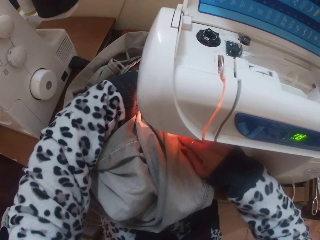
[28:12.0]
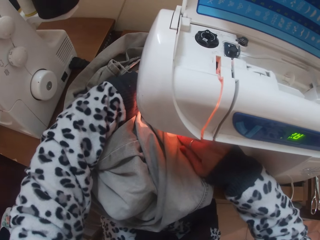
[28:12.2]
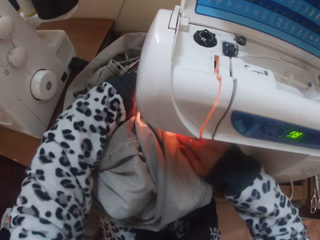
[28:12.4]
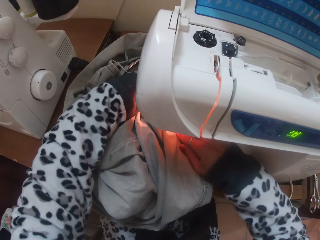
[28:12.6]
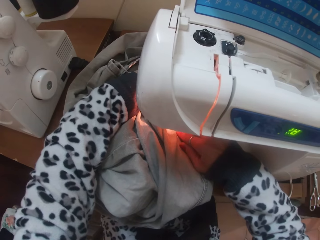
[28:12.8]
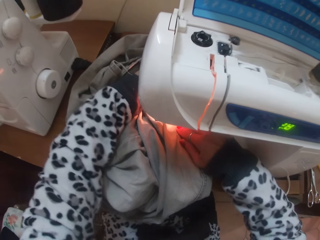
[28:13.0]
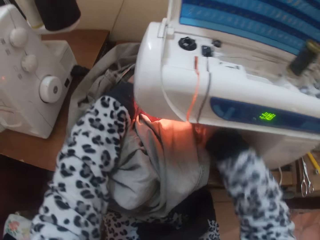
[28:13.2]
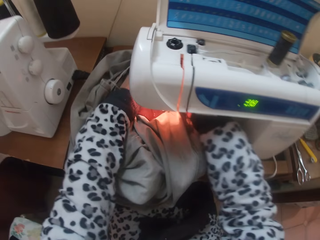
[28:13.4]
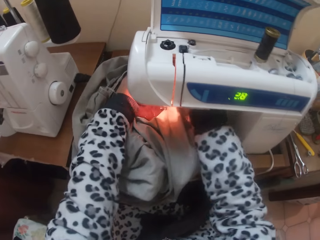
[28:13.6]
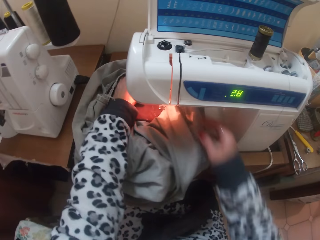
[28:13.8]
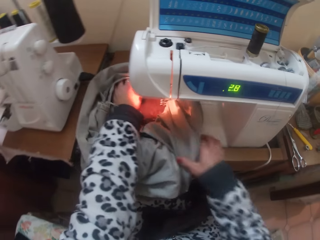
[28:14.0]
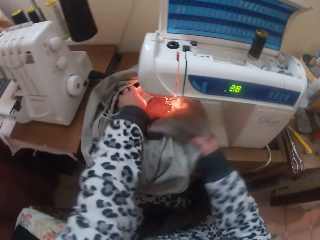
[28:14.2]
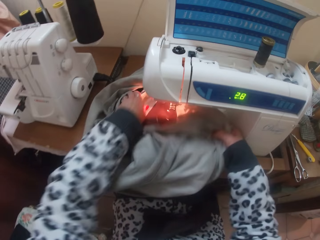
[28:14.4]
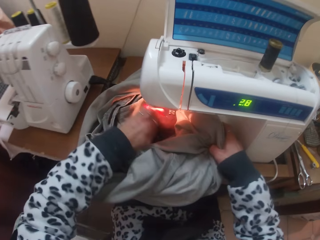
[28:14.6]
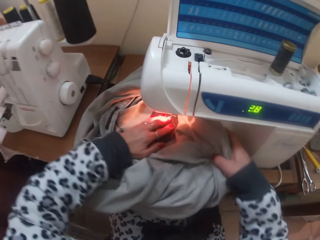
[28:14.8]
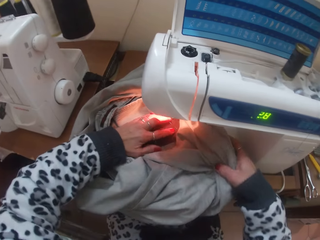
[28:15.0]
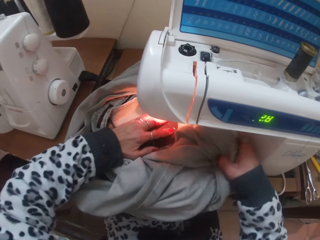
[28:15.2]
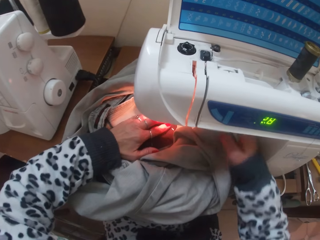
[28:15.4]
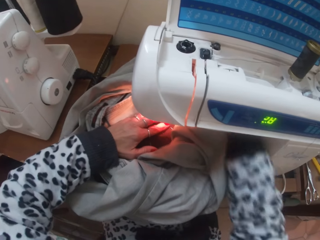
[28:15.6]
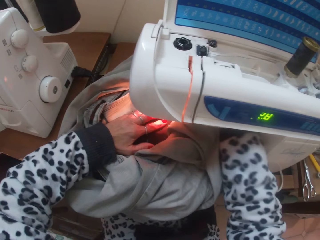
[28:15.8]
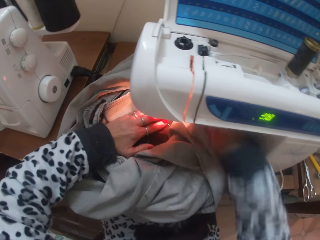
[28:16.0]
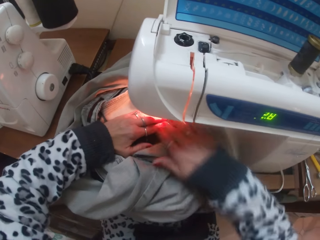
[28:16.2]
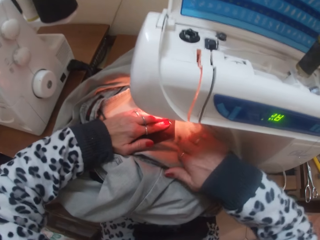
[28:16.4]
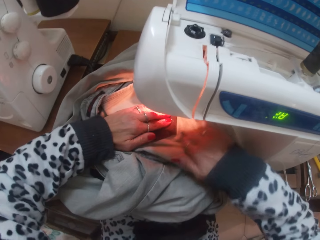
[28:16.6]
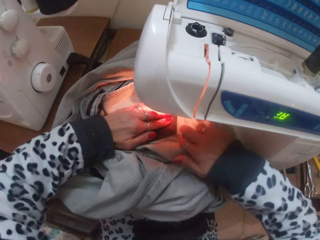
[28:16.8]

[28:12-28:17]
The camera wearer moves the cloth. She pulls up the presser foot lever of the sewing machine with her right hand. She adjusts the trouser under the presser foot with her hands. She straightens the cloth. She touches something. She drops down the presser foot lever of the sewing machine with her right hand. She sews the cloth.

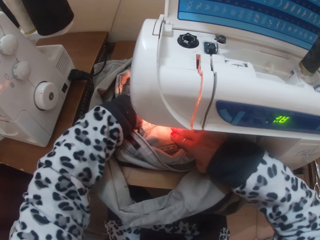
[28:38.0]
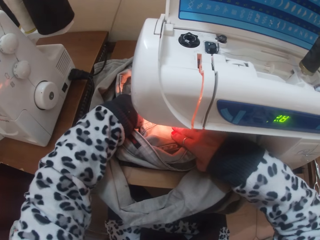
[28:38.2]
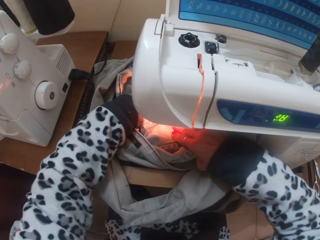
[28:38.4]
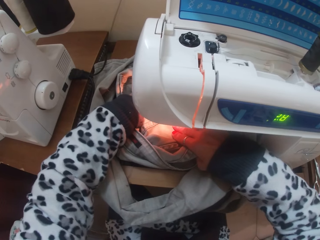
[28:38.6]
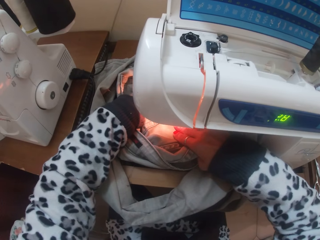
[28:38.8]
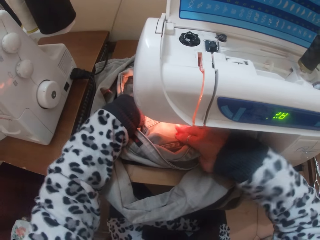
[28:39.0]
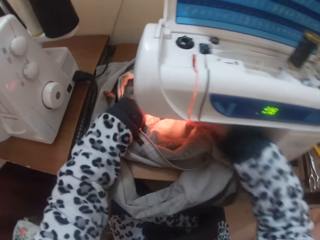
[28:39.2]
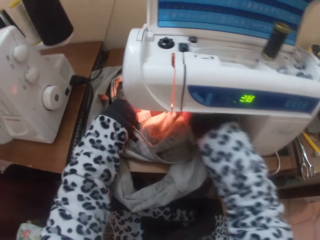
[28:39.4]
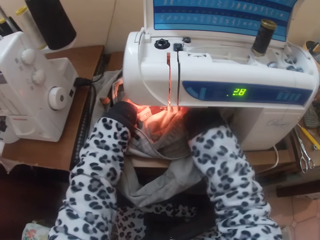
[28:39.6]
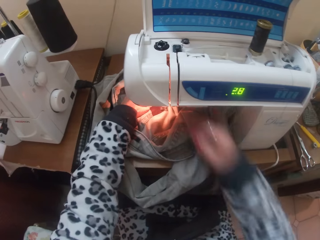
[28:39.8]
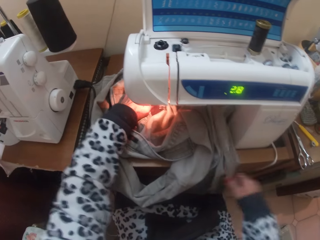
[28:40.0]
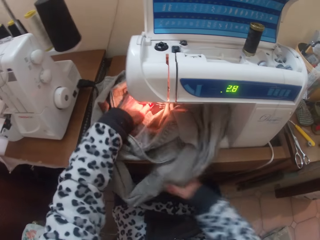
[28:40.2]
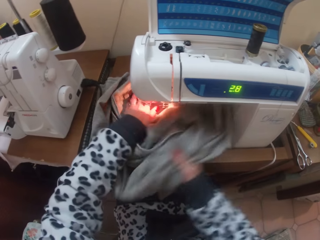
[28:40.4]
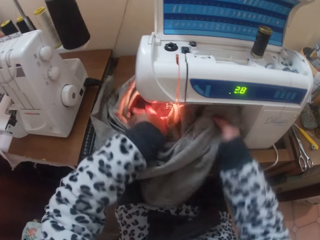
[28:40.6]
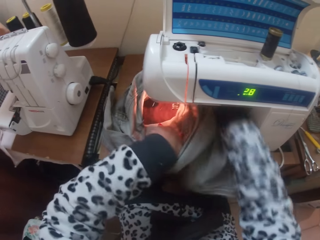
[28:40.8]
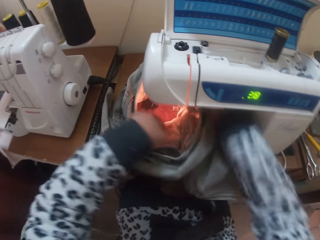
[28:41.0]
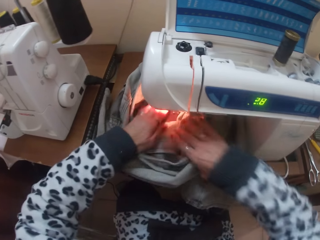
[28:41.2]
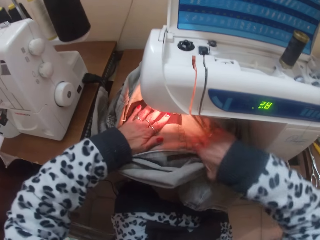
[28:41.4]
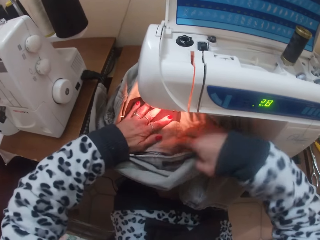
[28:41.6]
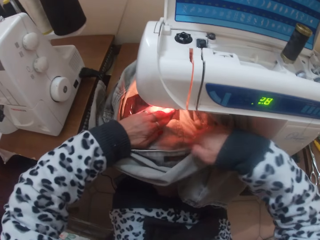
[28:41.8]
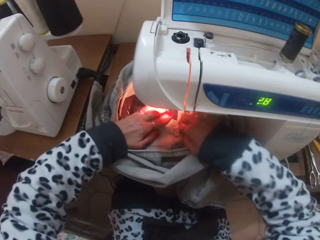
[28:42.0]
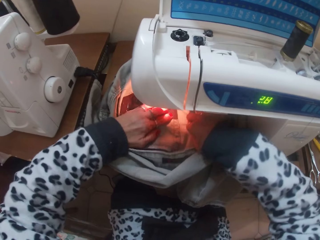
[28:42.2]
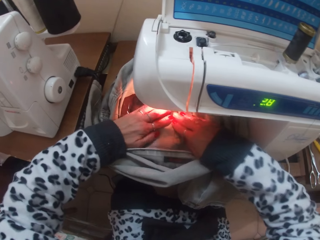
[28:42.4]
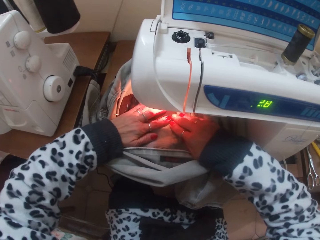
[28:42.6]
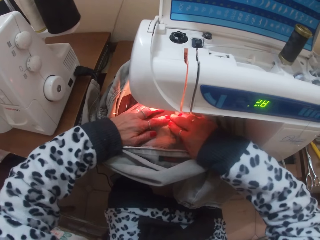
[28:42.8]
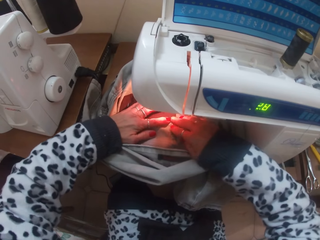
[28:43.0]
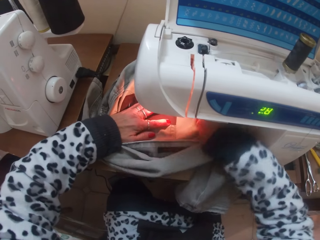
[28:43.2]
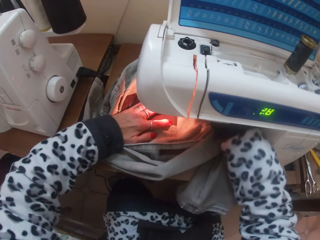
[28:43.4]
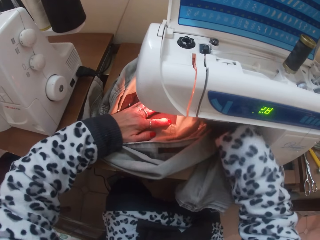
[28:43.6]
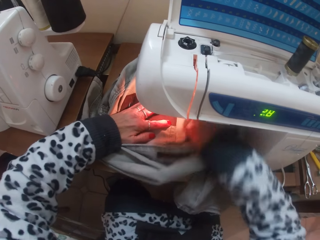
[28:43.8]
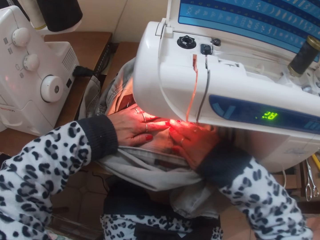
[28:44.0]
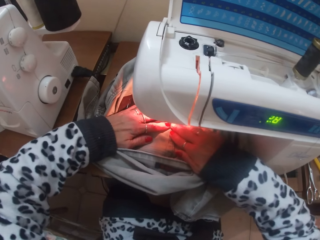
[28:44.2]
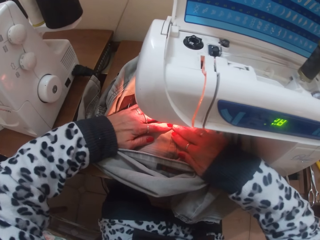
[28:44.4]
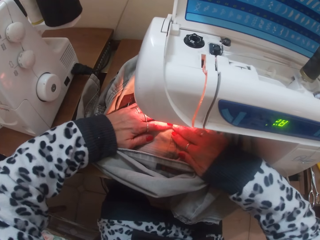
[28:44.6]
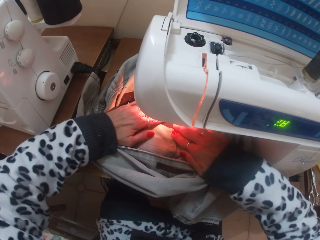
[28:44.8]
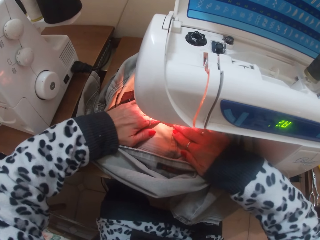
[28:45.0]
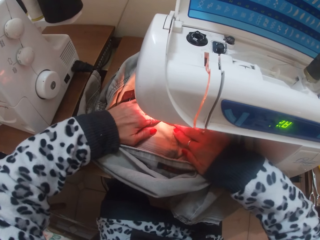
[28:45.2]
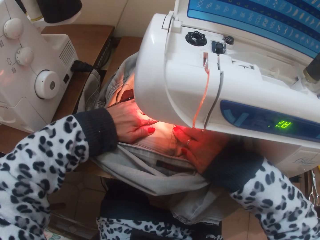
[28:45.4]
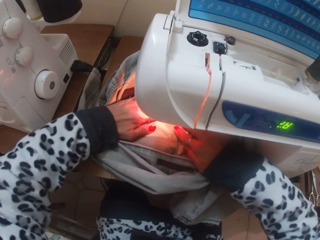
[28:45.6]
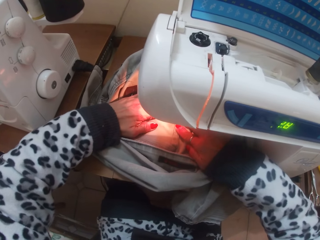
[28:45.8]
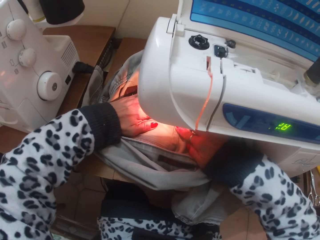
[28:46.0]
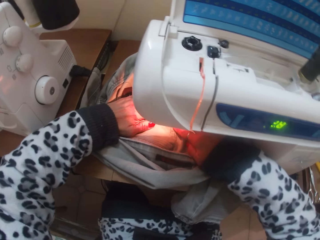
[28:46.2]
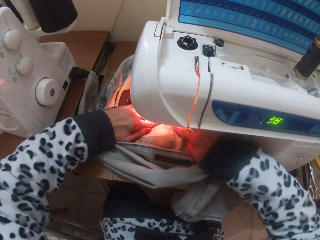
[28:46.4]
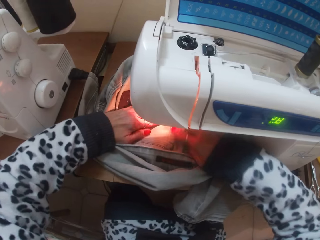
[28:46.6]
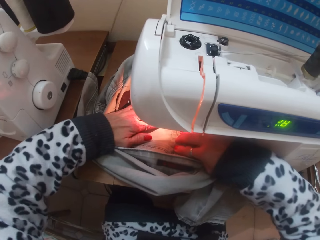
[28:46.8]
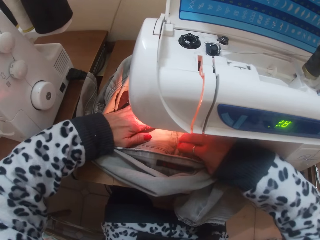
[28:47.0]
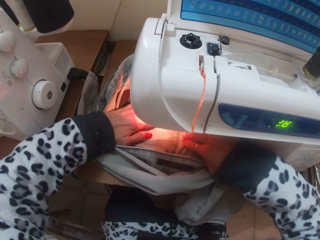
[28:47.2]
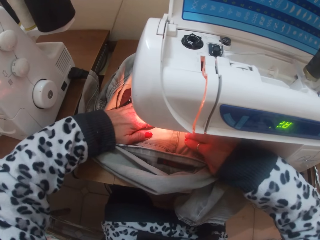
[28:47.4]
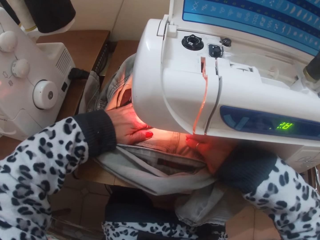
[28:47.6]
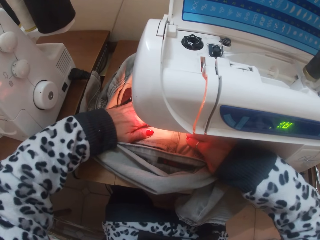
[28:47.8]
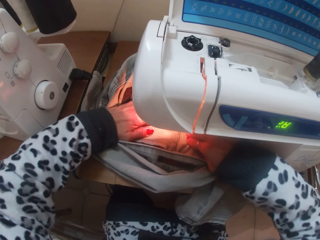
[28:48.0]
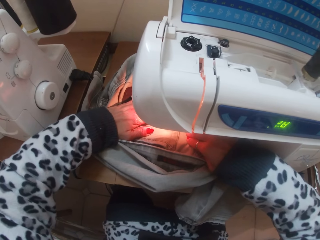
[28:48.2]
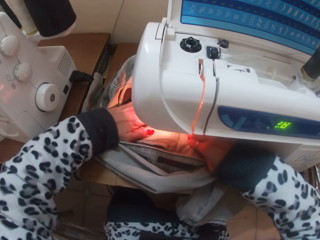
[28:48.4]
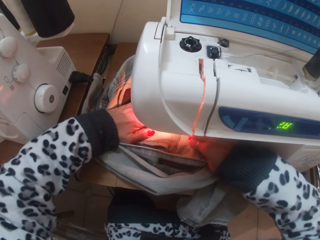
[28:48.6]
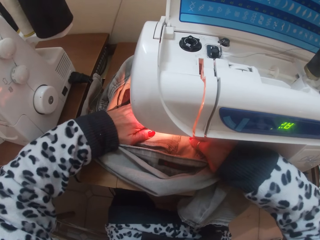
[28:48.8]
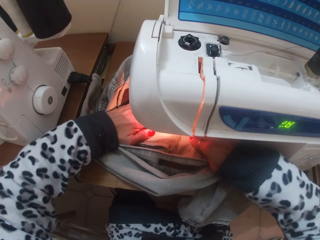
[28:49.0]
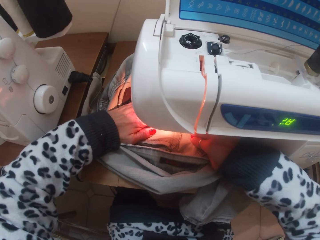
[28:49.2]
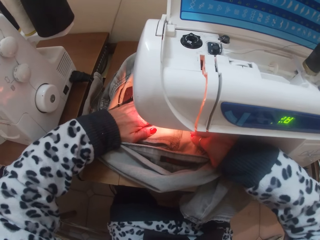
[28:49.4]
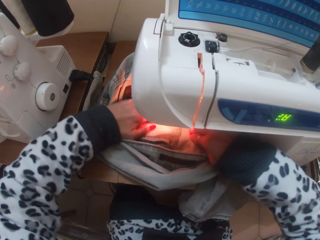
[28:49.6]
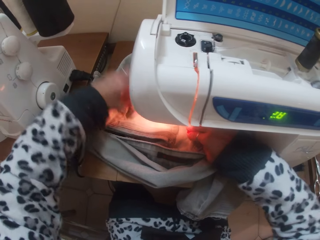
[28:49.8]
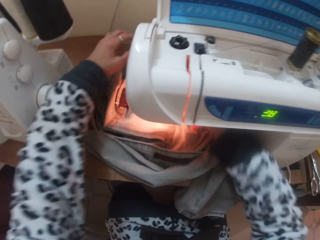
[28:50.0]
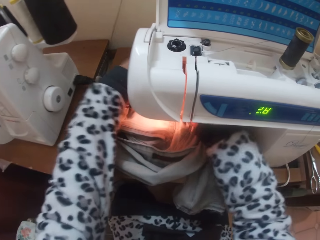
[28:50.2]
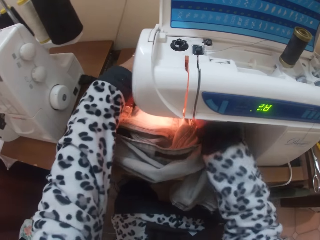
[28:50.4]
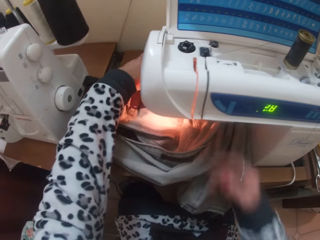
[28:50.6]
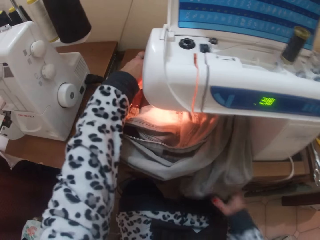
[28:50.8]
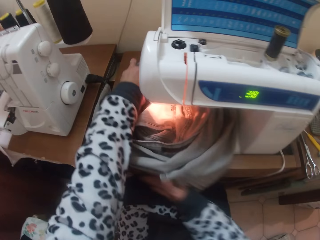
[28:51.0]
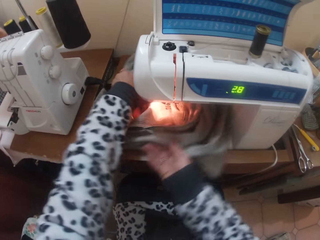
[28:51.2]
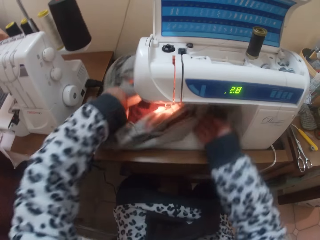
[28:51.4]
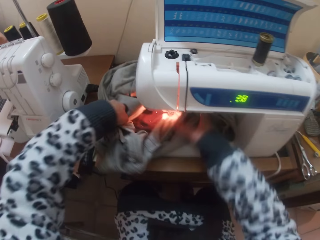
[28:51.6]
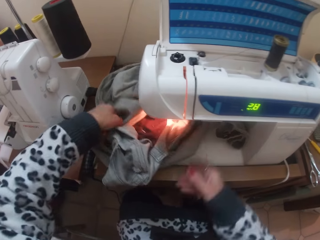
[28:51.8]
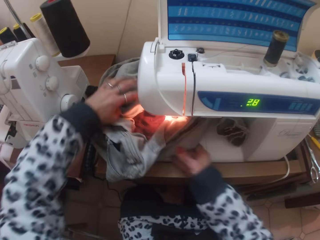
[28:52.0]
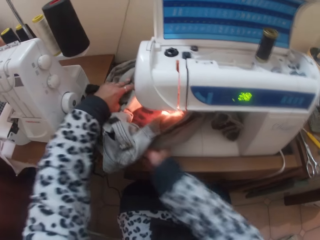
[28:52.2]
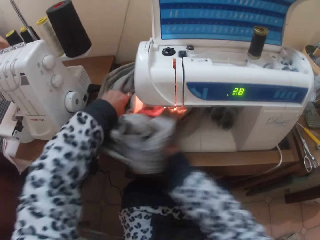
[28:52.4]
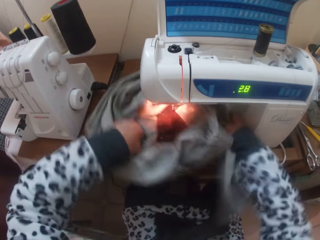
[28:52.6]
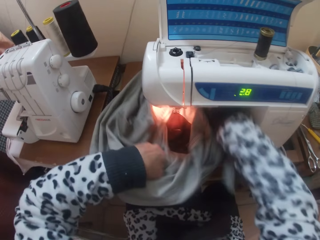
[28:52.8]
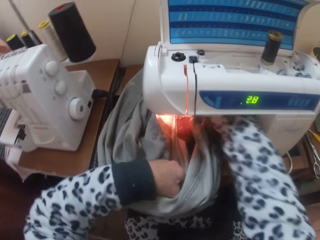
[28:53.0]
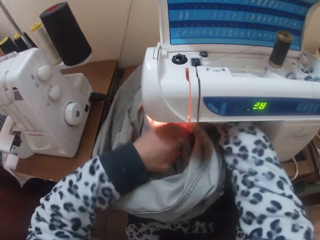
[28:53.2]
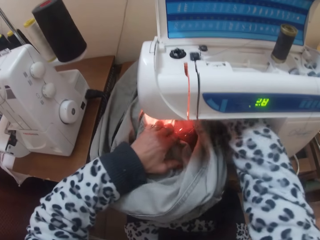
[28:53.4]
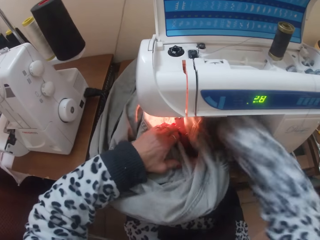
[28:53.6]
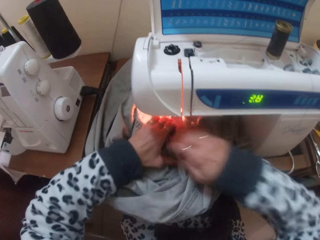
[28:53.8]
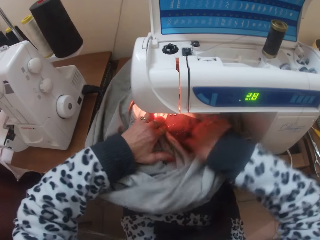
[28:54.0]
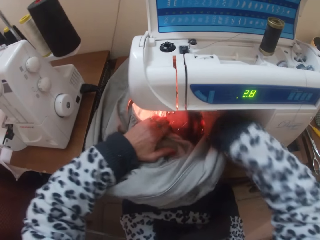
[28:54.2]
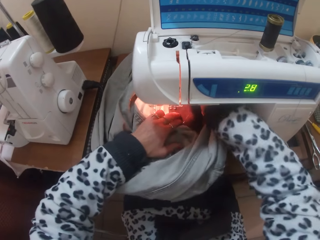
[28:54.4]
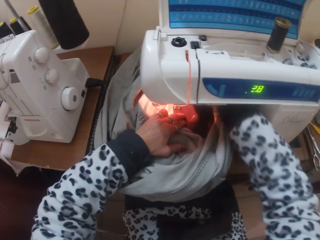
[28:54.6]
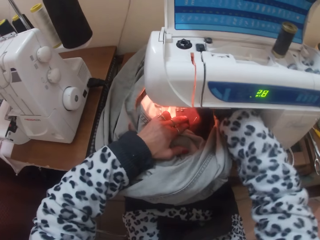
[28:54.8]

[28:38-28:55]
The camera wearer pulls up the presser foot lever of the sewing machine with her right hand. She touches something. She moves the cloth. She adjusts the trouser under the presser foot with her hands. She straightens the cloth. She touches something. She drops down the presser foot lever of the sewing machine with her right hand. She sews the patch pocket over the trouser with the sewing machine. She moves the cloth. She pulls up the presser foot lever of the sewing machine with her right hand. She adjusts the trouser under the presser foot with her hands.
